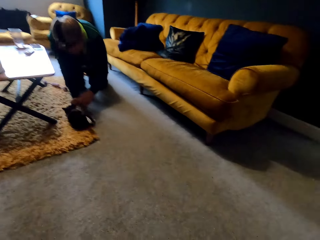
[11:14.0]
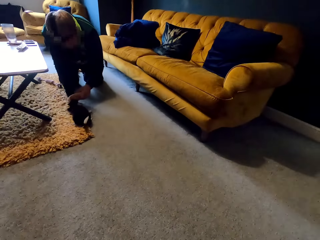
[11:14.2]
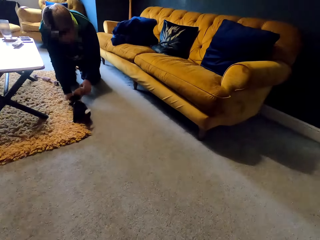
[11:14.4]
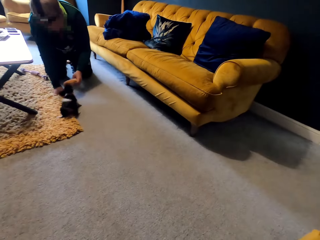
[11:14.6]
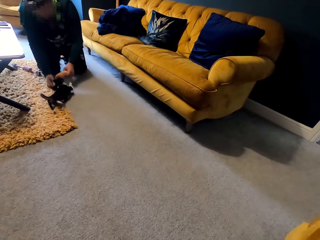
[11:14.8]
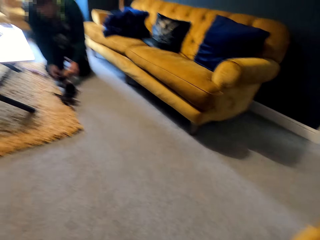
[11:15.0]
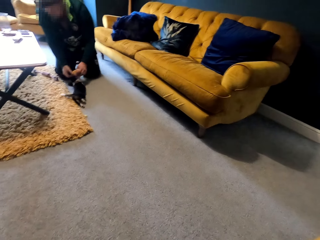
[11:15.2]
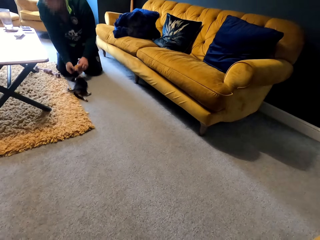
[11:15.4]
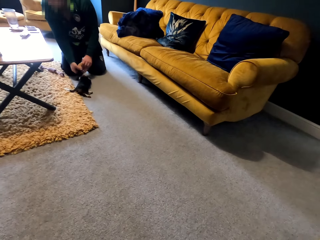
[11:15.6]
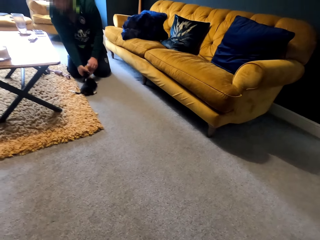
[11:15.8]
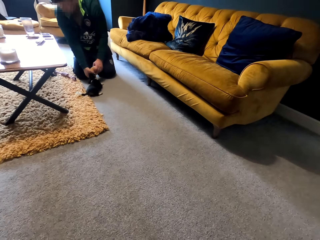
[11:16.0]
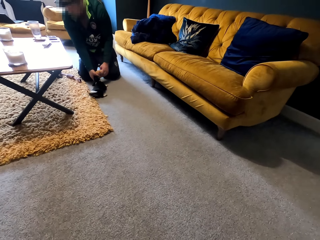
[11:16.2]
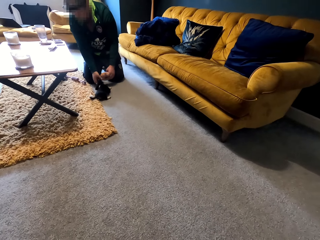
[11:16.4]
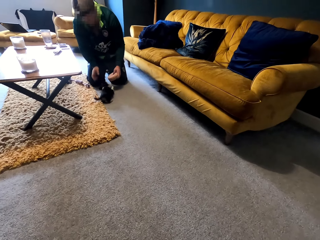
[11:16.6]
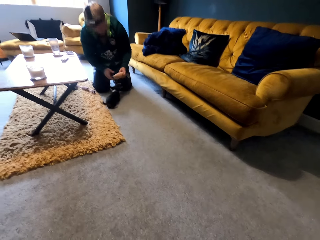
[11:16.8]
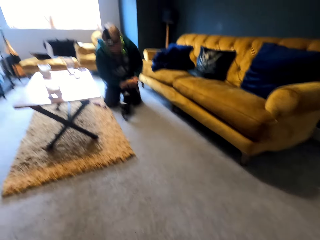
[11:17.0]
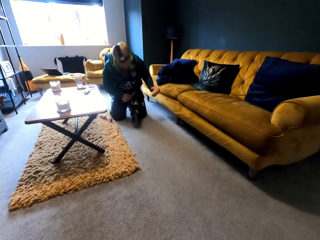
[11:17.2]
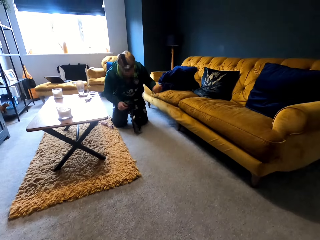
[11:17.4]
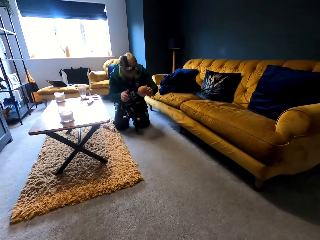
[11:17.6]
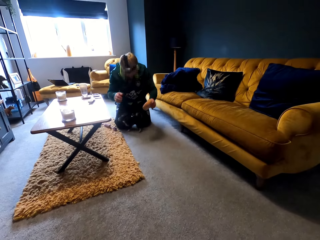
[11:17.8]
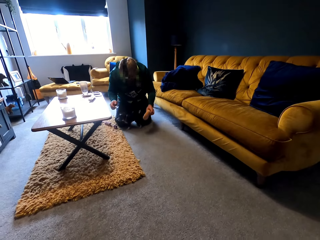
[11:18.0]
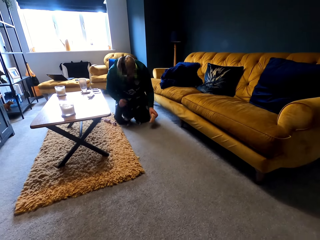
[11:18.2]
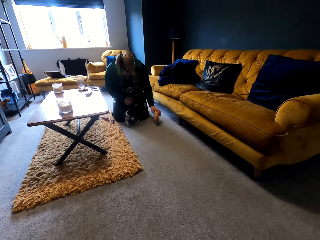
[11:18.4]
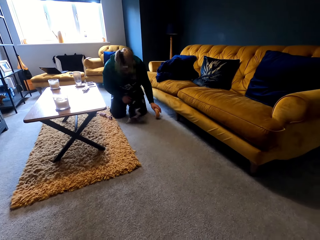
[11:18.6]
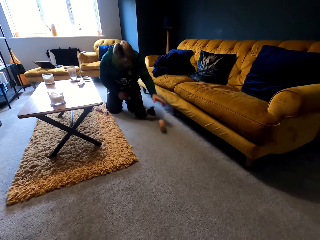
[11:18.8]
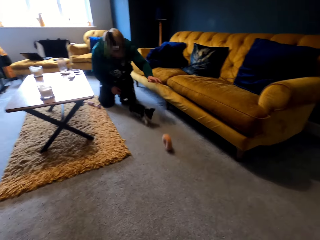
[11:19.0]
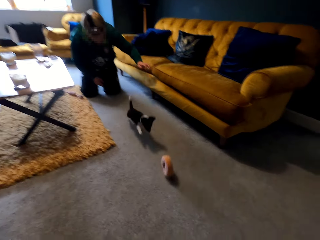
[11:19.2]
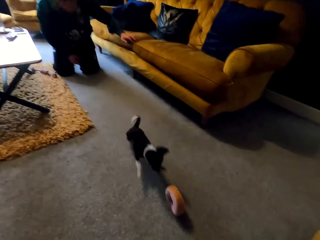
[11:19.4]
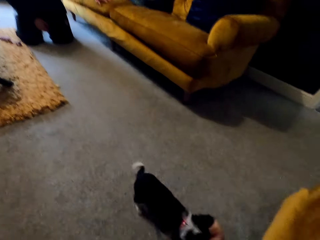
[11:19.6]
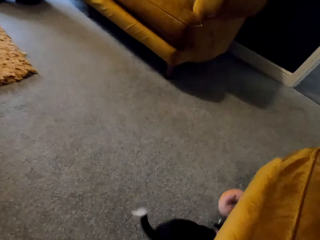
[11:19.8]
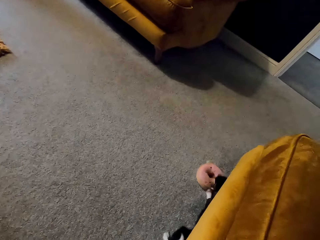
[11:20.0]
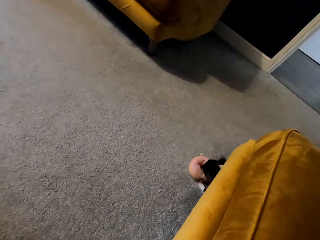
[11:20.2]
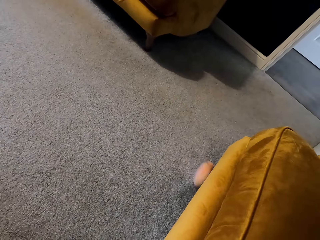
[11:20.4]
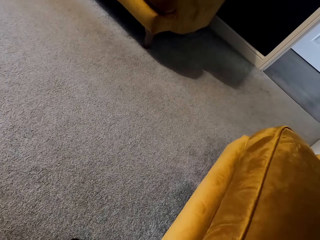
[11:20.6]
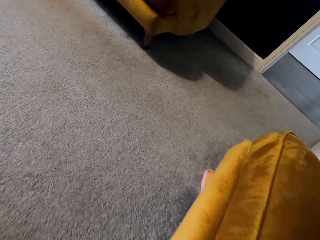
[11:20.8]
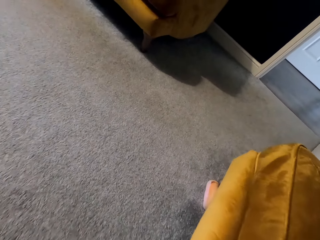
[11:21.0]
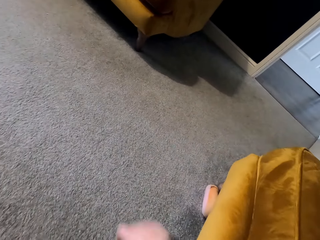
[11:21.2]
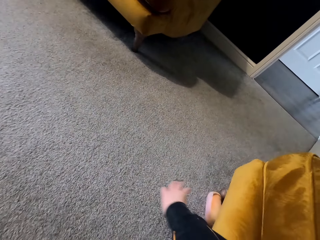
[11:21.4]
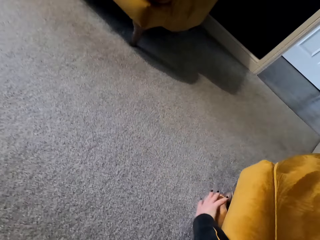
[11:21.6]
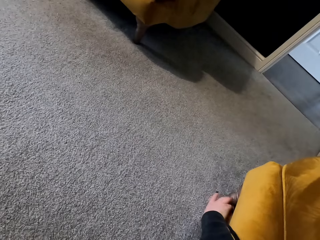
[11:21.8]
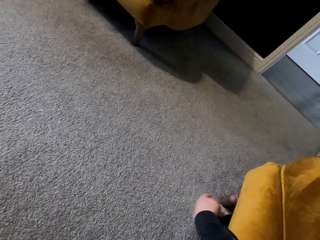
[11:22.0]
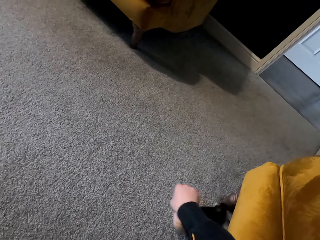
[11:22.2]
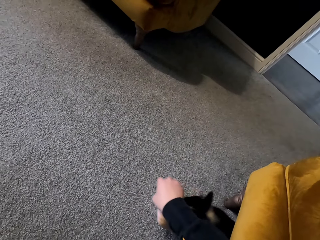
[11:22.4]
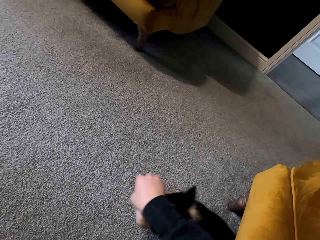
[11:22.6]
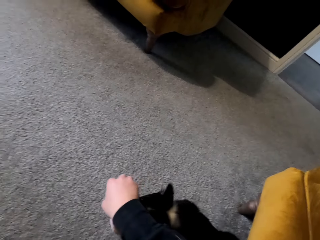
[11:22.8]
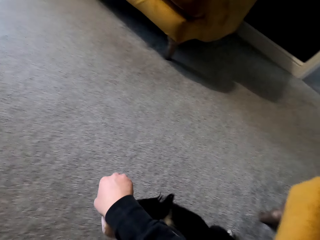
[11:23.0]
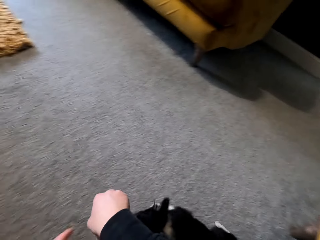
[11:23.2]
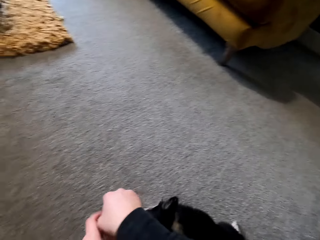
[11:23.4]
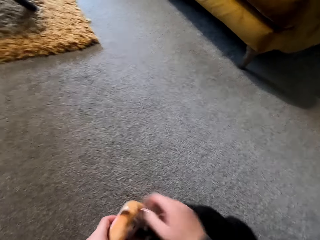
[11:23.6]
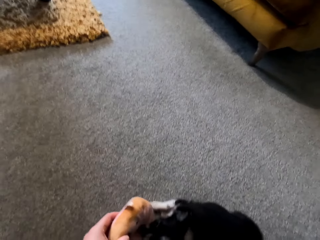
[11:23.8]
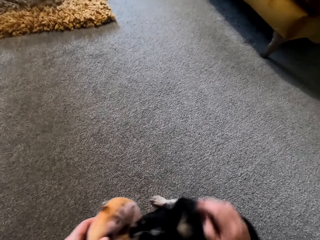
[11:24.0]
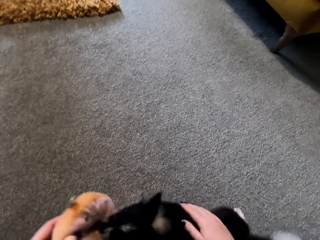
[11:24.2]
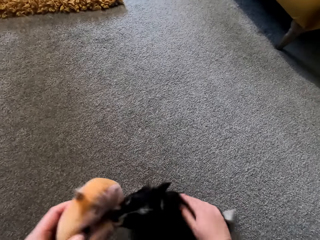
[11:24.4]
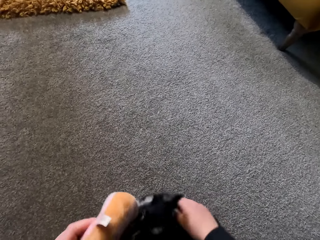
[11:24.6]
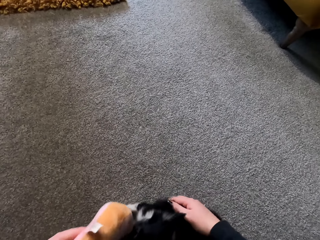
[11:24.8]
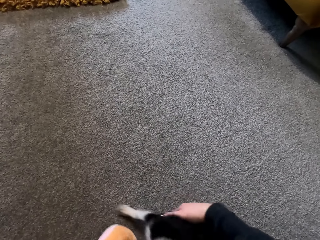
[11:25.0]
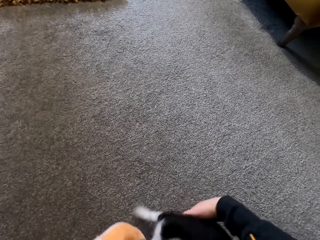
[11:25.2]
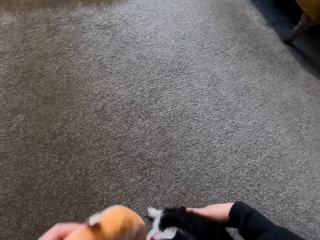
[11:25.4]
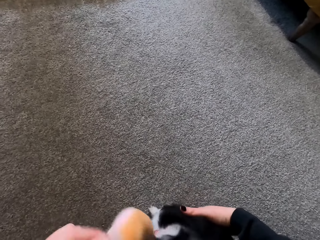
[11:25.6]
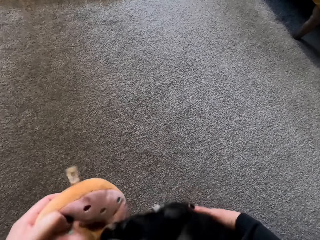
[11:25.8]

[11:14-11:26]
The man grabs the stuffed animal from the puppy. He holds the stuffed animal and rolls the stuffed animal. The camera wearer looks at the puppy. They pull the stuffed animal from the puppy.
